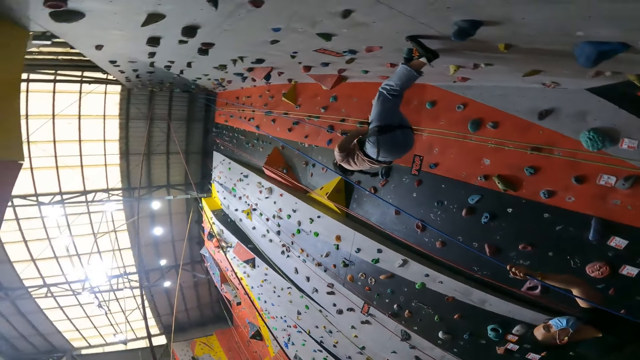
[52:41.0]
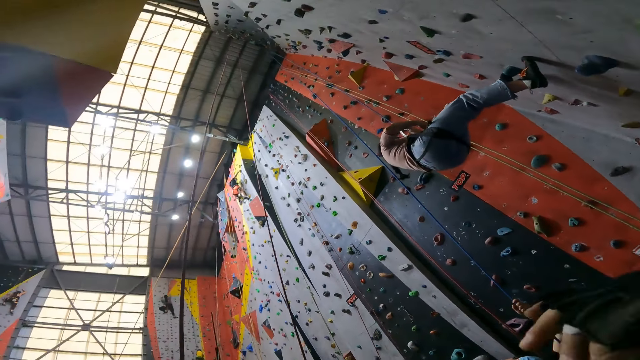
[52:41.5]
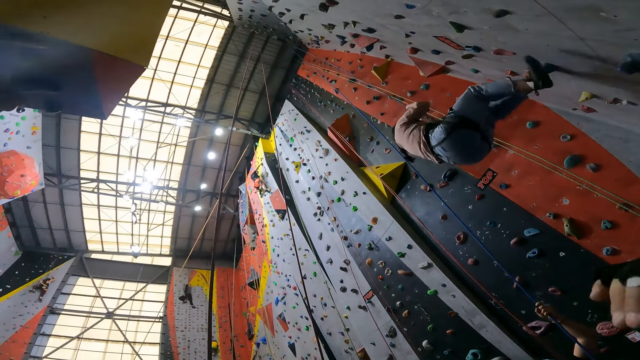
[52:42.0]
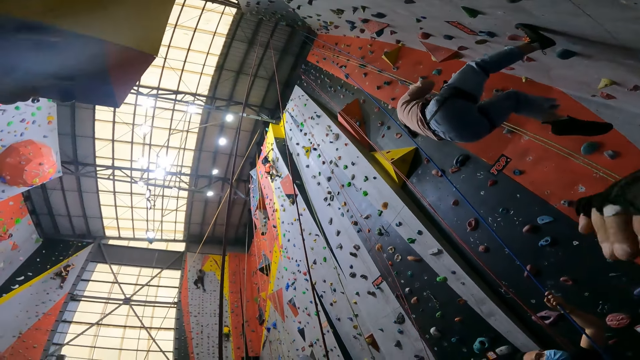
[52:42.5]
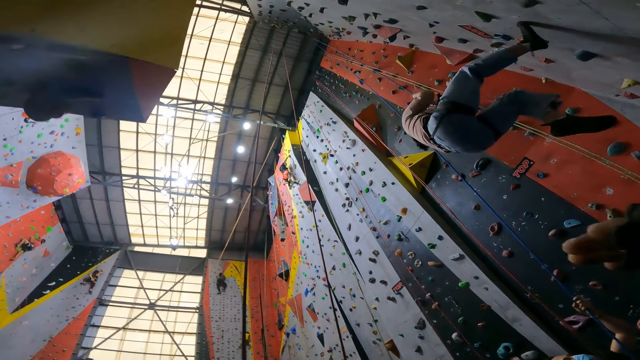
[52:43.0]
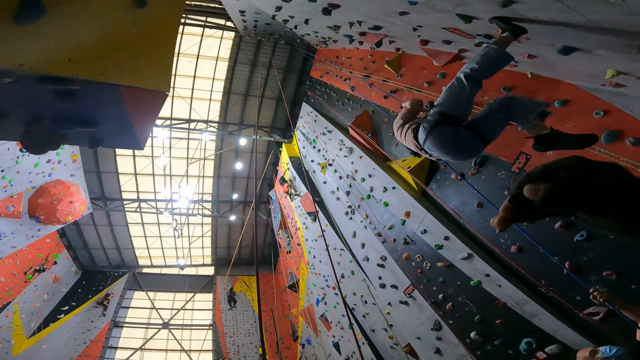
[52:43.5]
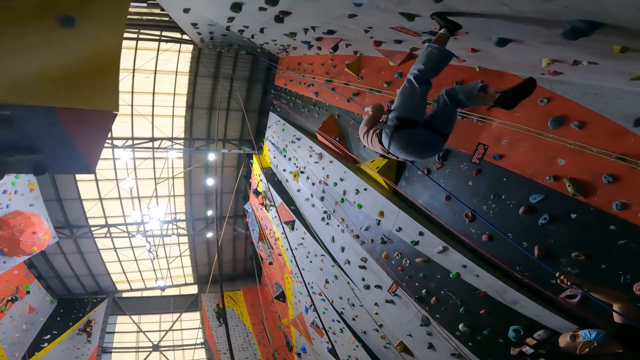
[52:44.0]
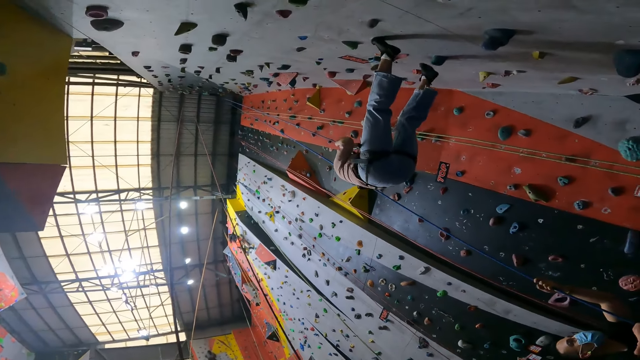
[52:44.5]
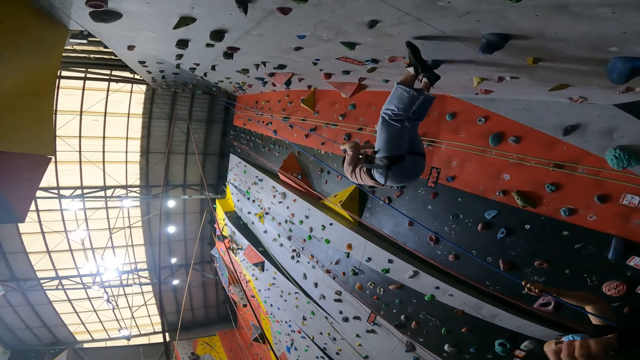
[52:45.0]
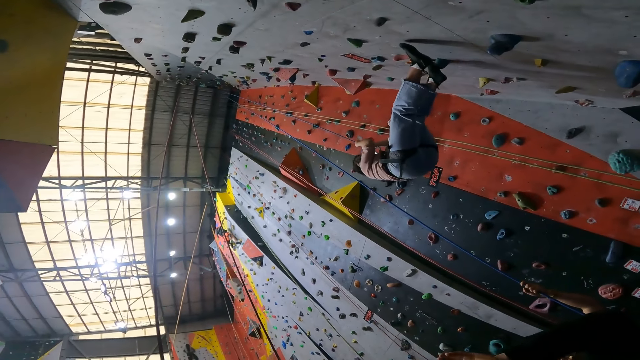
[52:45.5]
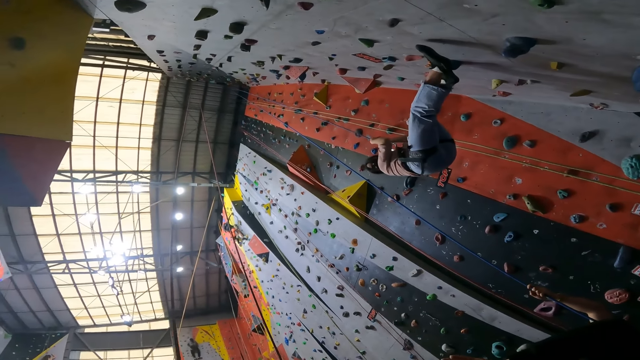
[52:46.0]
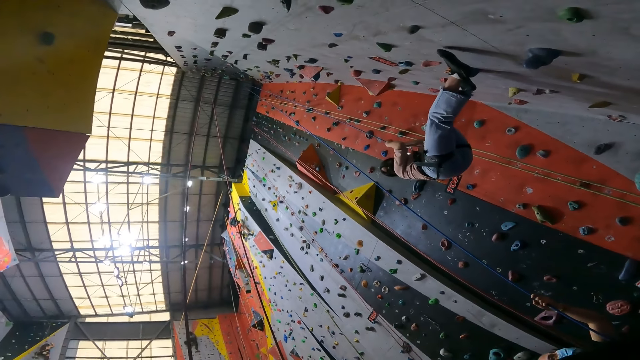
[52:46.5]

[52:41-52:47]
A man gestures. The camera wearer looks around.

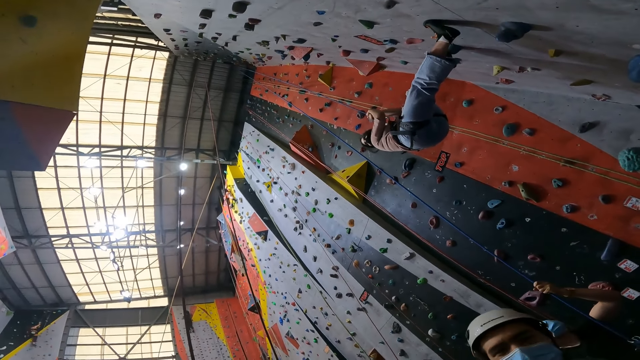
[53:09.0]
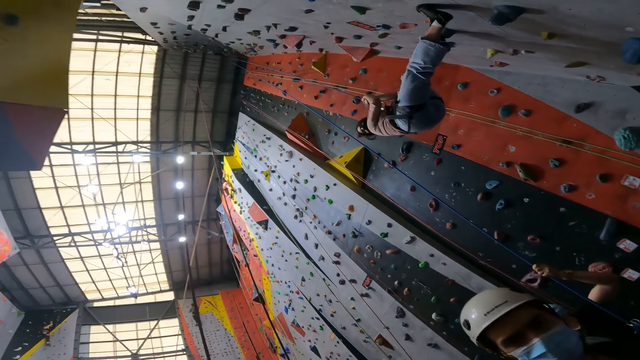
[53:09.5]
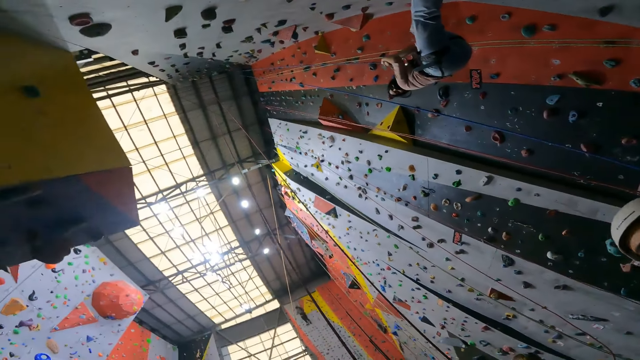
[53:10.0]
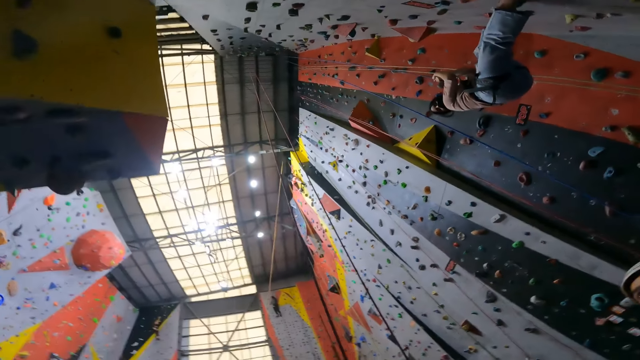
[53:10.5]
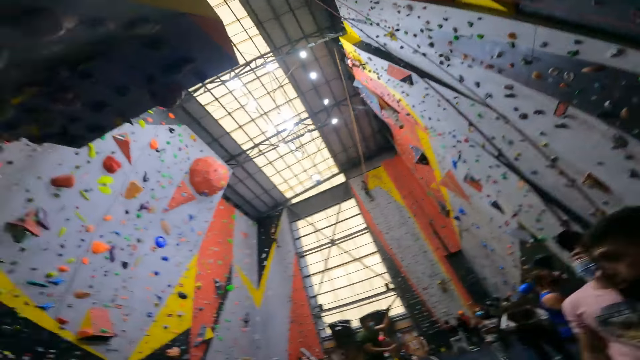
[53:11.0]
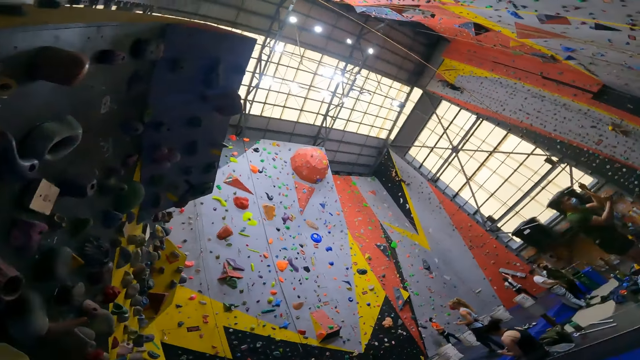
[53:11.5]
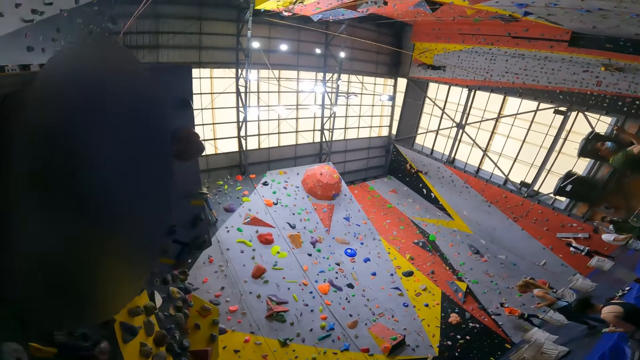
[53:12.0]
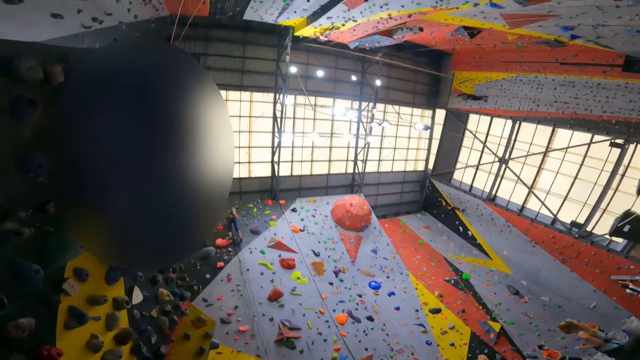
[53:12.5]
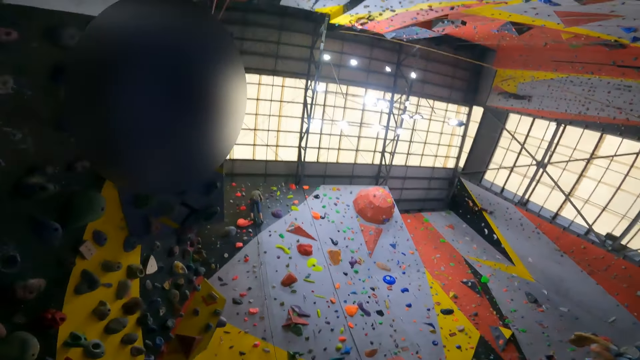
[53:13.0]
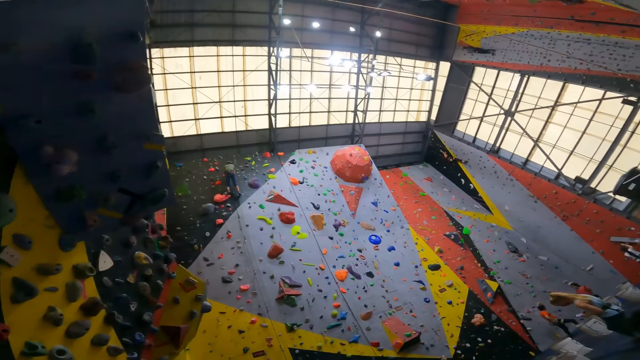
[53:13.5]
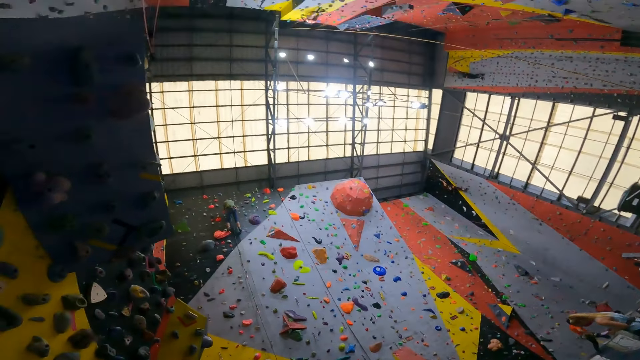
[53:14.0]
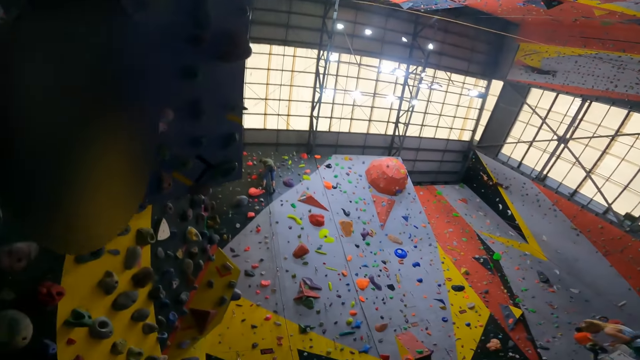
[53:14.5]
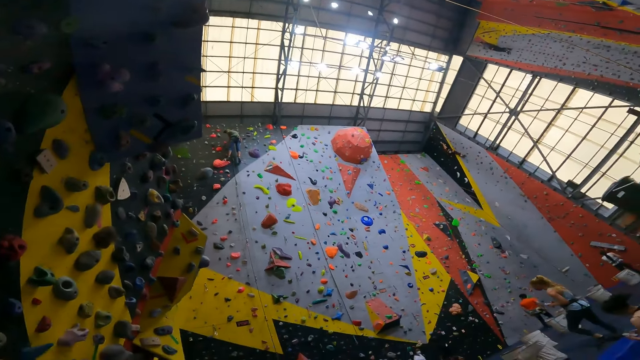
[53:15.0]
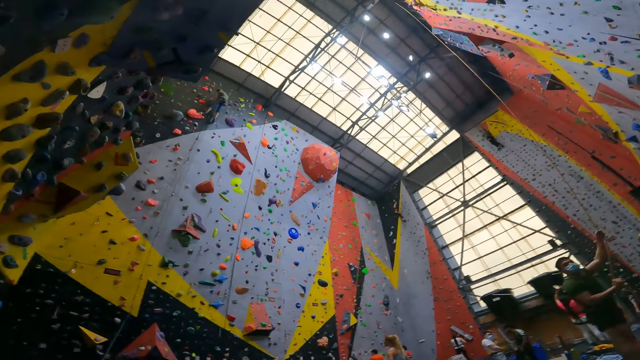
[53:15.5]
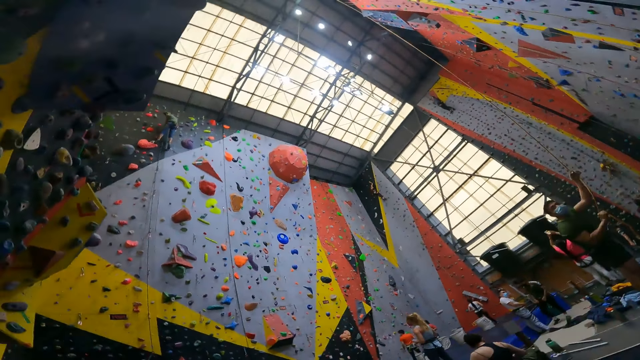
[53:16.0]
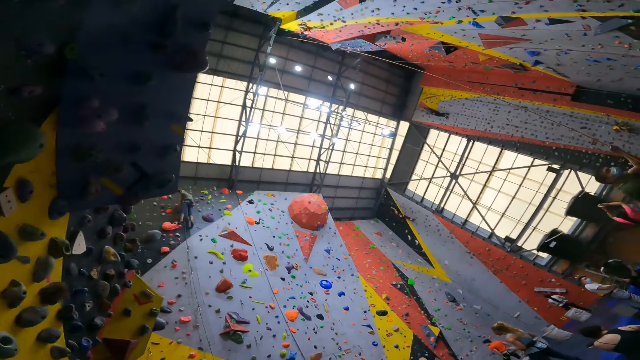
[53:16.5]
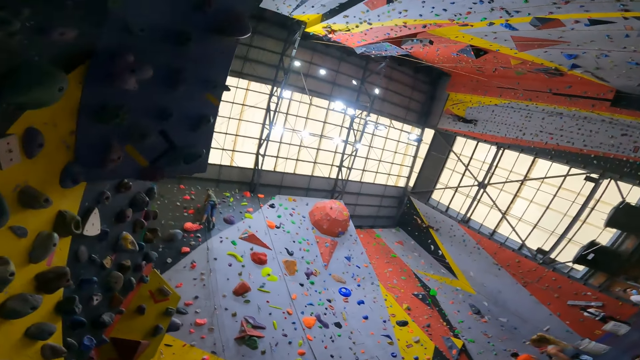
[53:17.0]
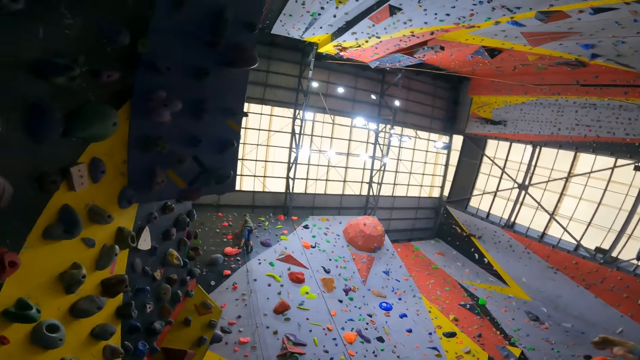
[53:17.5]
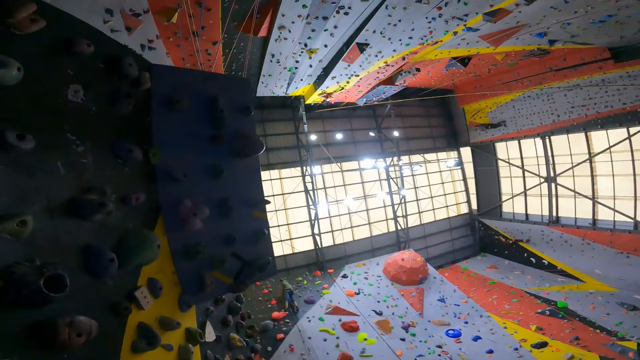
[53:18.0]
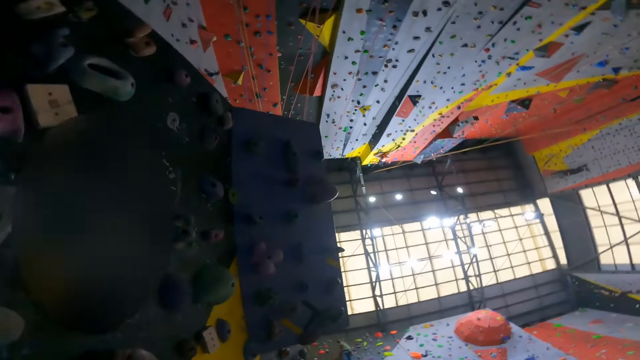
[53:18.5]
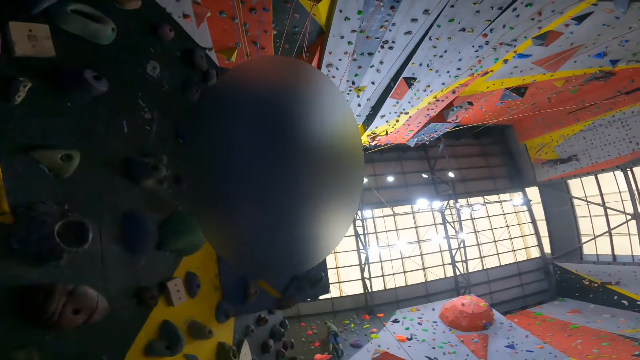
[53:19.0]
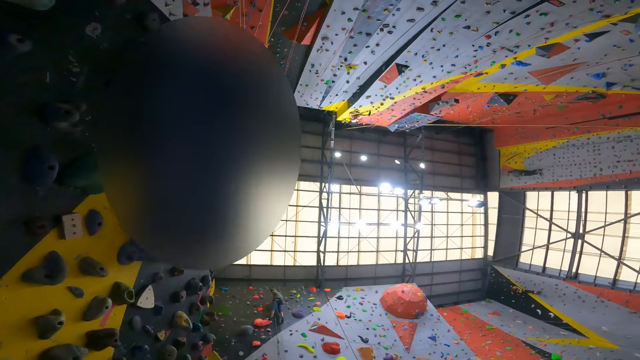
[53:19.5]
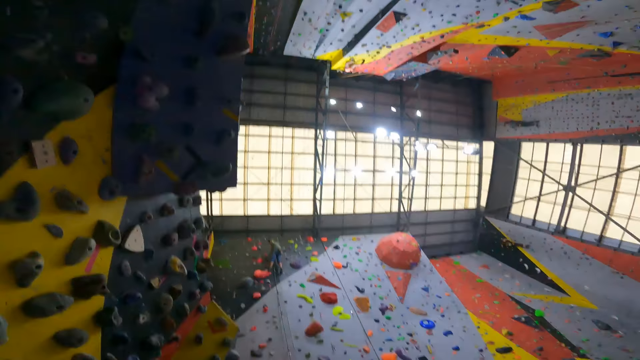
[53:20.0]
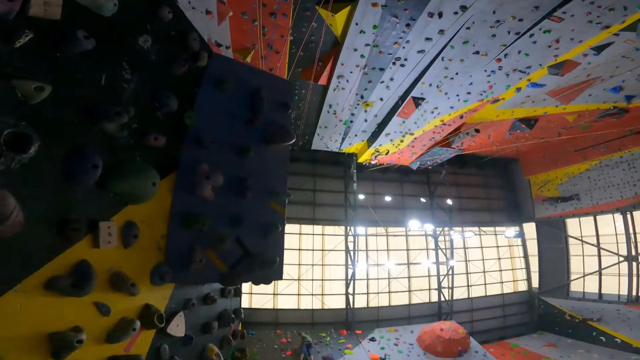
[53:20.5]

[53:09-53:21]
The camera wearer walks around. They look around.

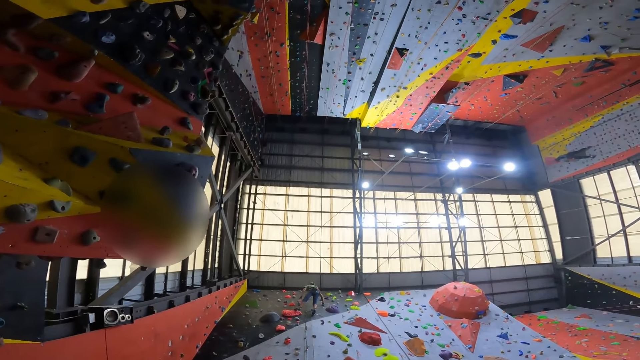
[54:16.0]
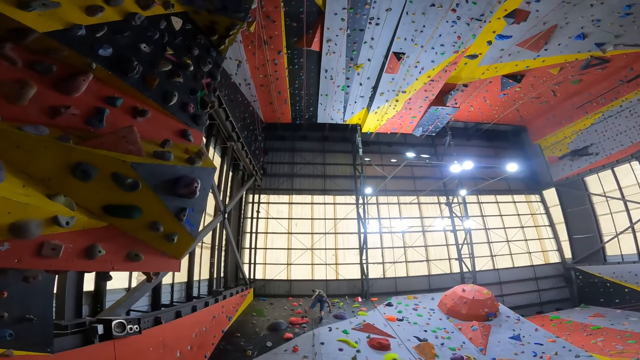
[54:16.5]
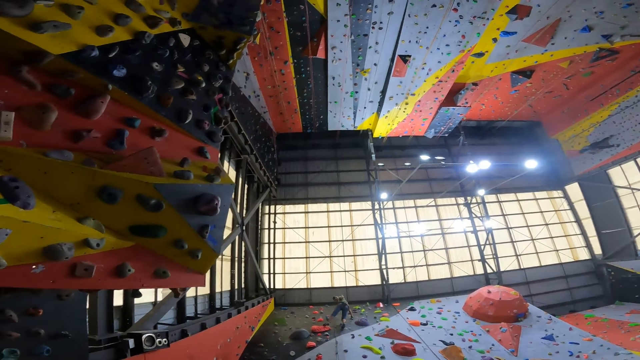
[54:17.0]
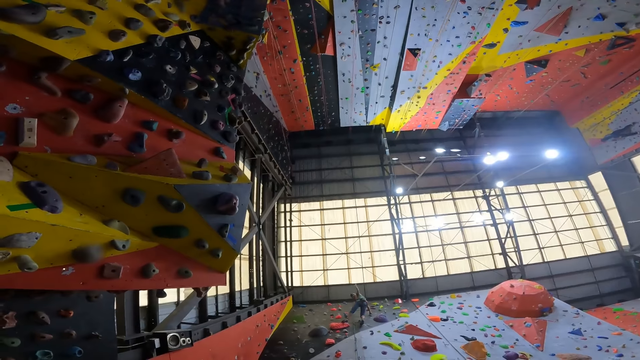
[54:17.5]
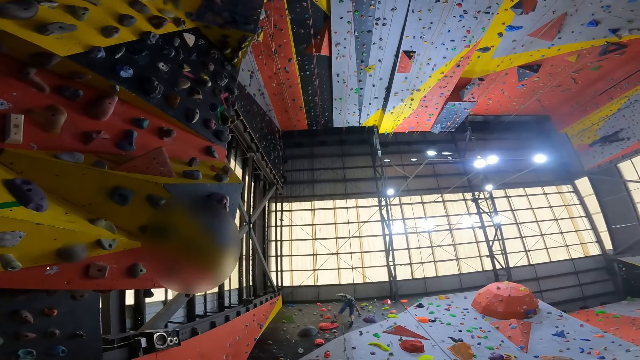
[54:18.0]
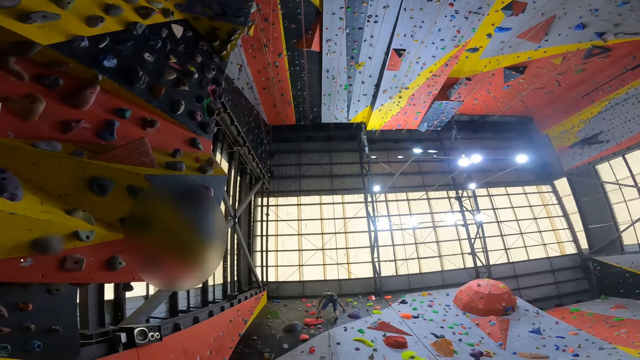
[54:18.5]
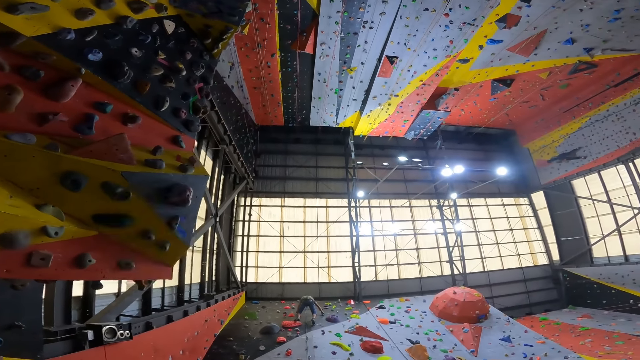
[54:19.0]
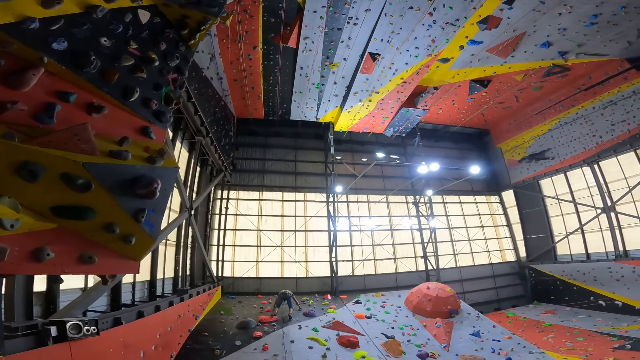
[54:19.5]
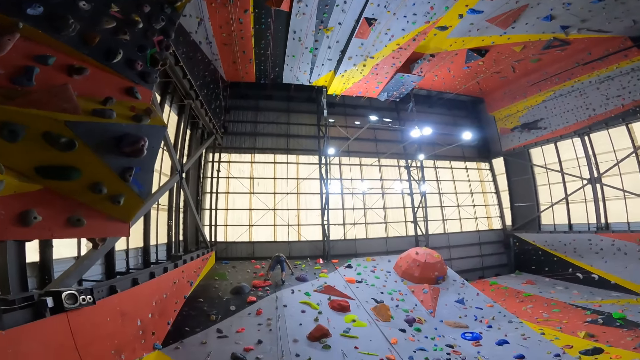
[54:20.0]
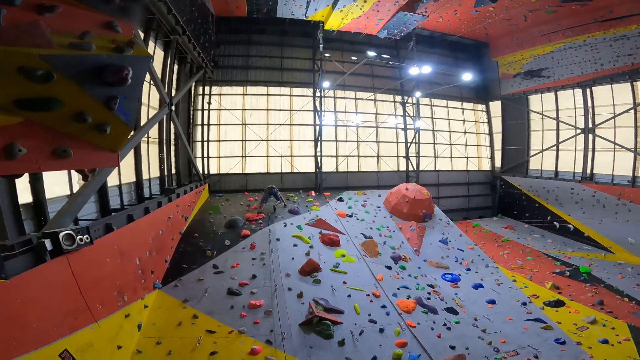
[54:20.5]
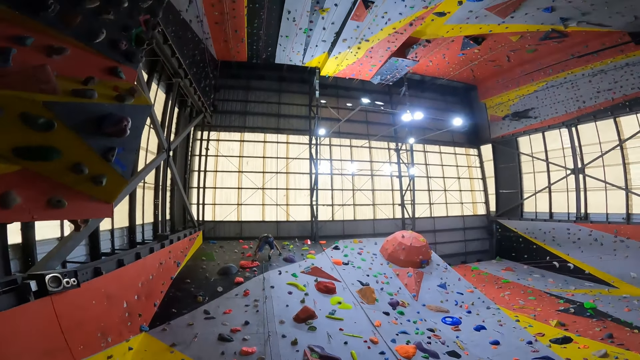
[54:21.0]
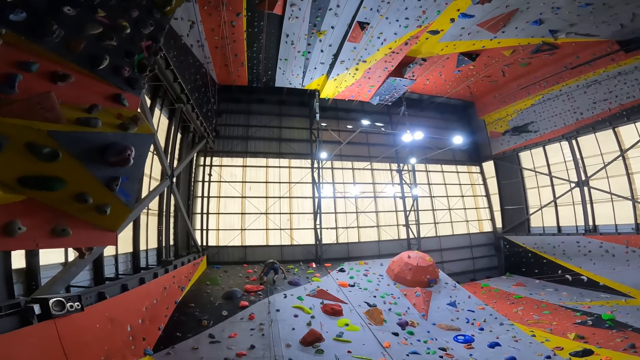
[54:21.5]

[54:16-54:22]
A man gestures and converses with the camera wearer up on the wall. The man climbs on the wall climbing gym. The camera wearer looks at the man.
